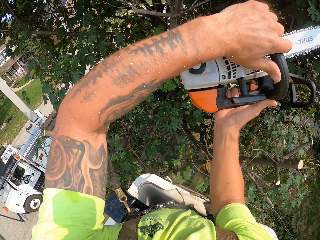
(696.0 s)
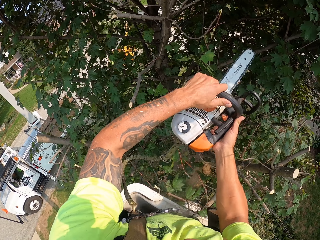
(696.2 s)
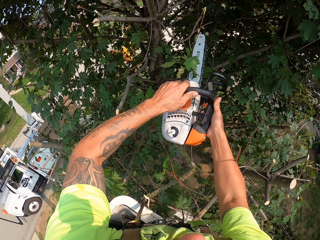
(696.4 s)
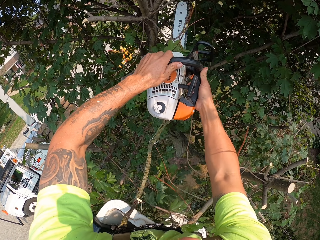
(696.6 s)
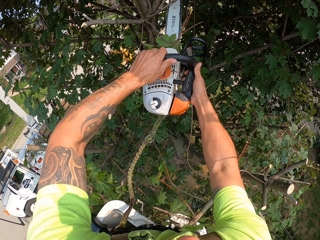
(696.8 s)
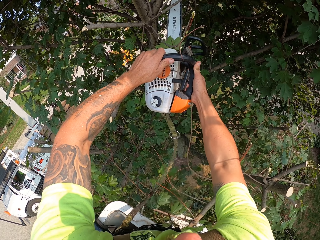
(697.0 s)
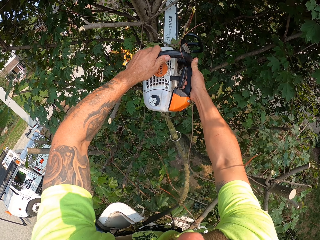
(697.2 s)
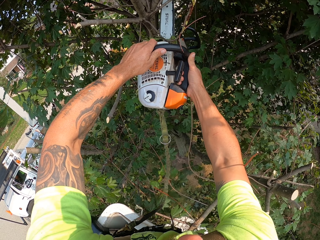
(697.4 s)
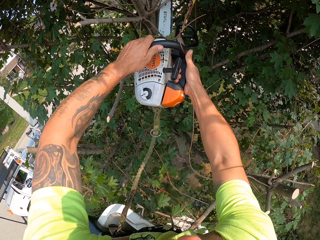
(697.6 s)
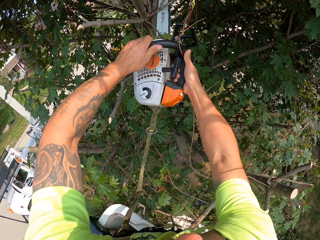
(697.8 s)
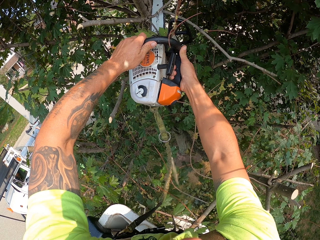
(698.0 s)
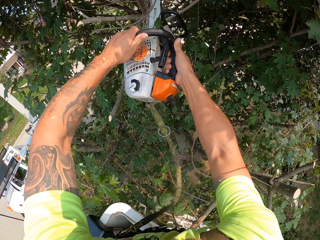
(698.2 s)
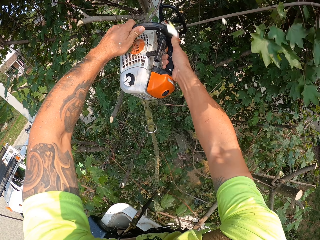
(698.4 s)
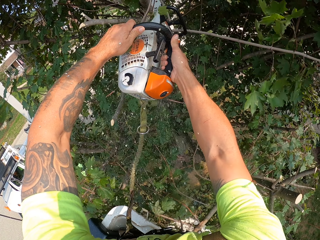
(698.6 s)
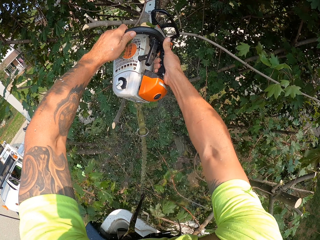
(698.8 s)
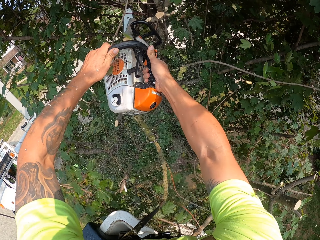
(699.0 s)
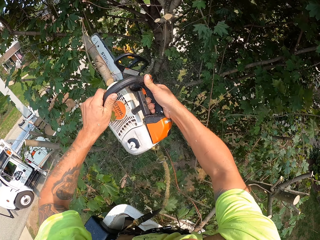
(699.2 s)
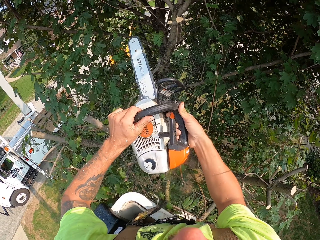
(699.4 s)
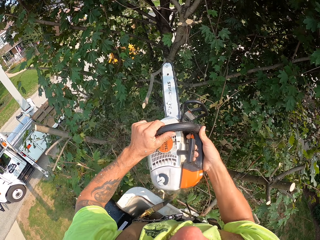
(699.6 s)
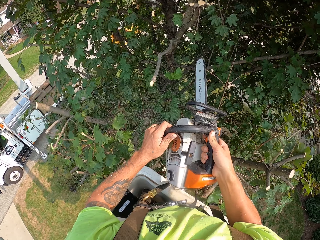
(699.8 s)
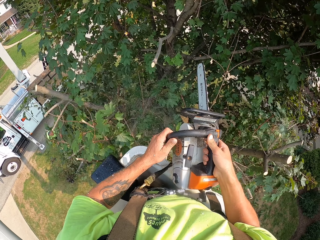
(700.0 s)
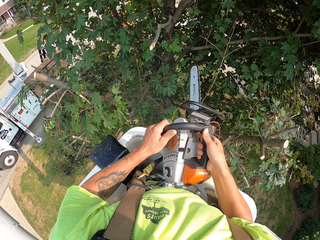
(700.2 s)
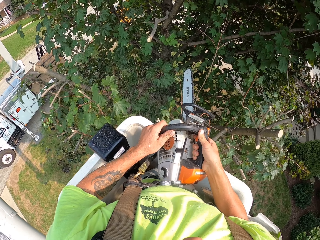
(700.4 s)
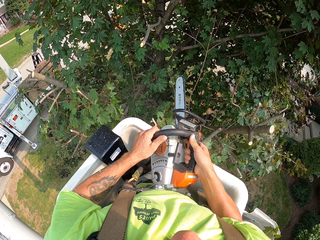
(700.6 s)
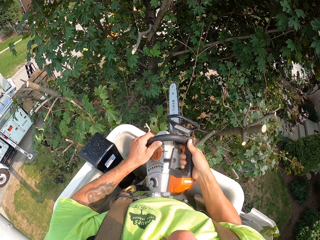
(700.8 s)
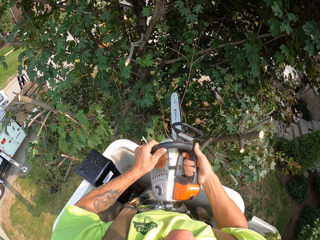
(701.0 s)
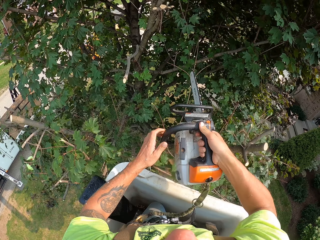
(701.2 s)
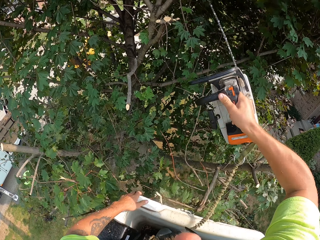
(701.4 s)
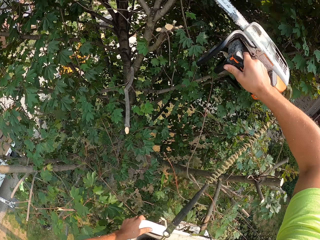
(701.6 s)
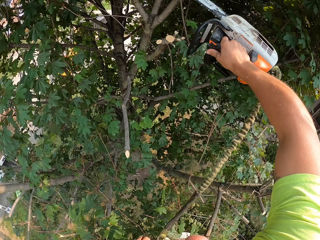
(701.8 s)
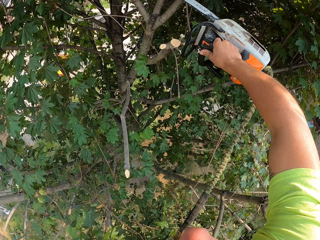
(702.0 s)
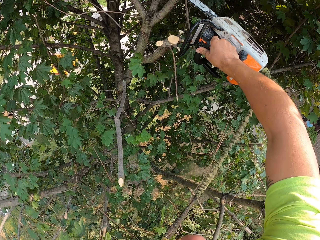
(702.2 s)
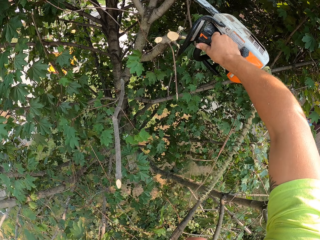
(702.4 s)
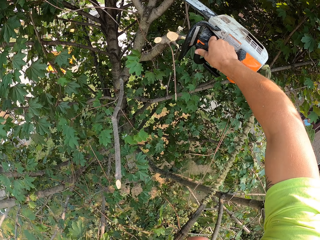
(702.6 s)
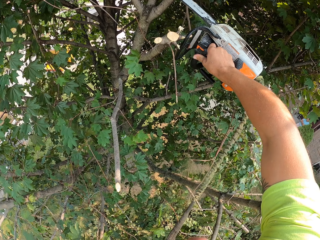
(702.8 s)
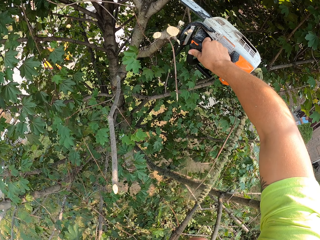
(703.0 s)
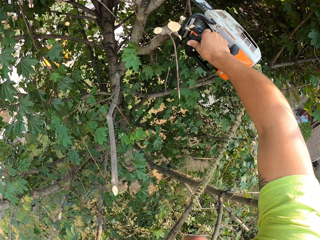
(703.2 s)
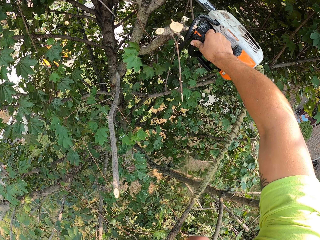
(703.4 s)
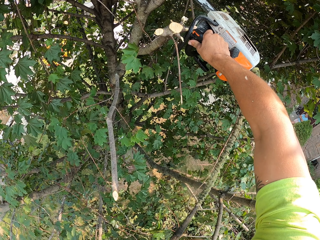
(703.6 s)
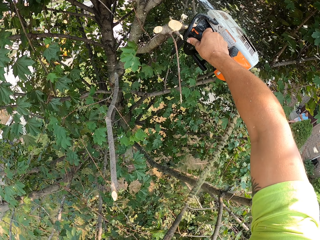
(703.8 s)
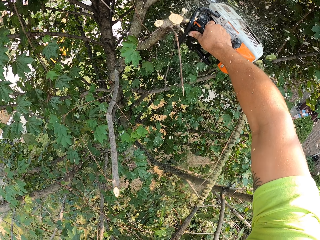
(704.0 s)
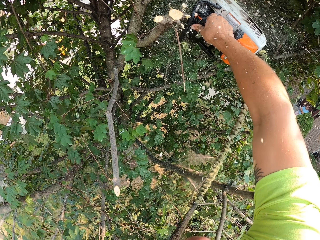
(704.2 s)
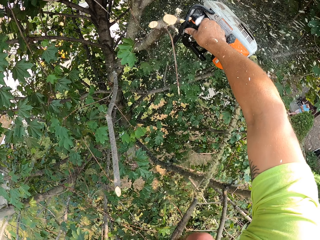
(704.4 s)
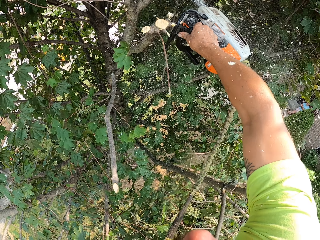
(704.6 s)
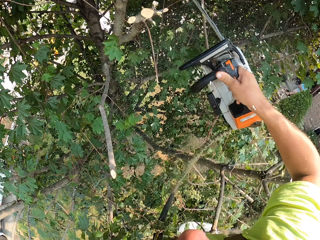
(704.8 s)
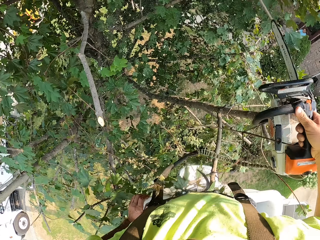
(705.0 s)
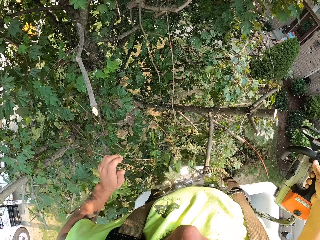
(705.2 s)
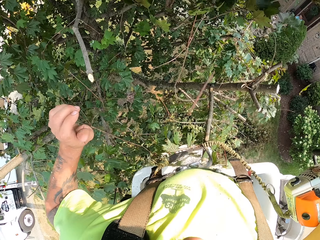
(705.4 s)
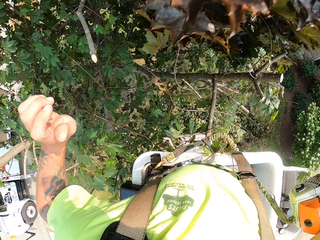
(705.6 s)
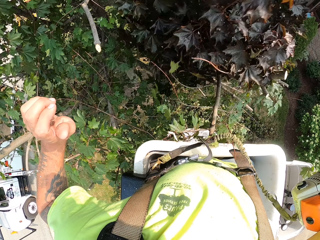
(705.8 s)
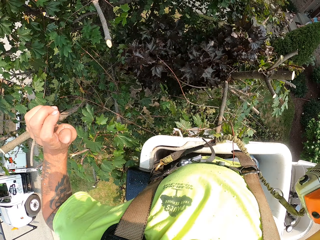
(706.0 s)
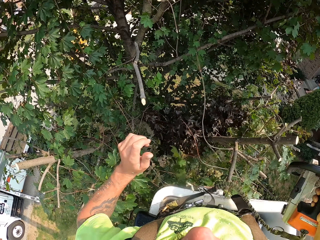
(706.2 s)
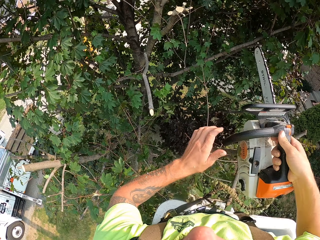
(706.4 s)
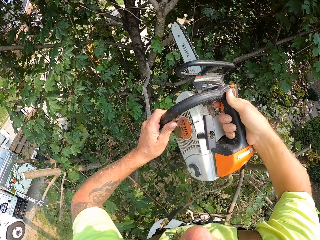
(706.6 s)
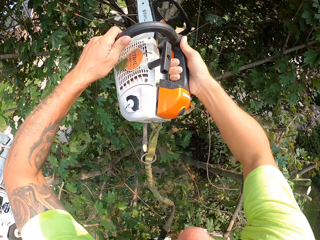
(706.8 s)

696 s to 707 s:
The camera wearer cuts the tree branch with the chainsaw. He holds the chainsaw. He cuts a branch of the tree with the chainsaw in his right hand.

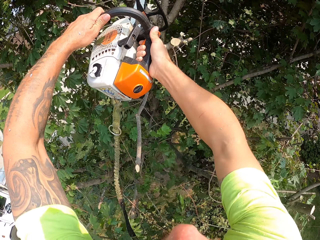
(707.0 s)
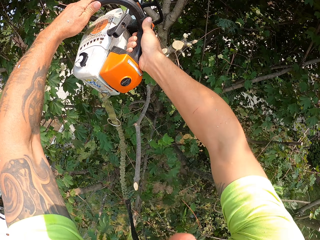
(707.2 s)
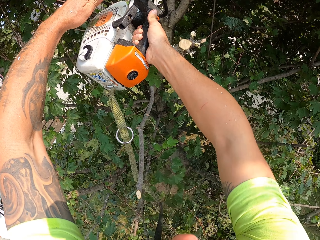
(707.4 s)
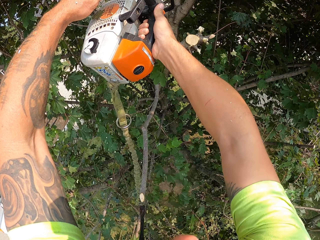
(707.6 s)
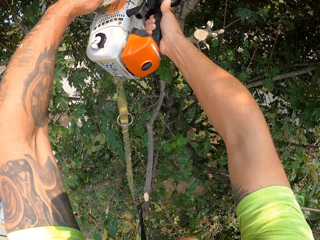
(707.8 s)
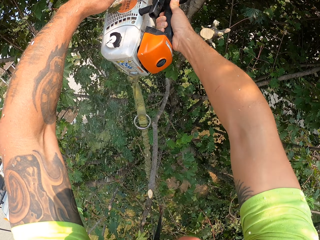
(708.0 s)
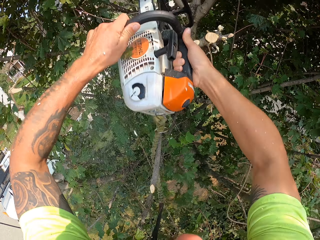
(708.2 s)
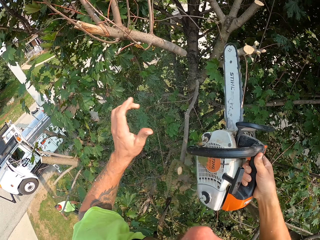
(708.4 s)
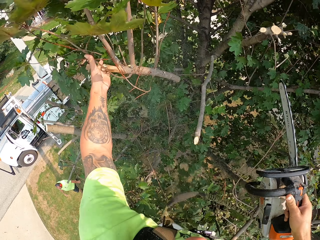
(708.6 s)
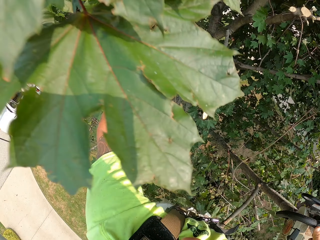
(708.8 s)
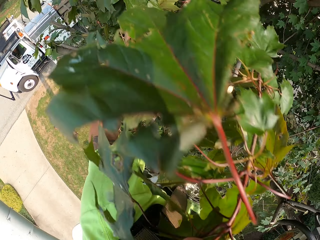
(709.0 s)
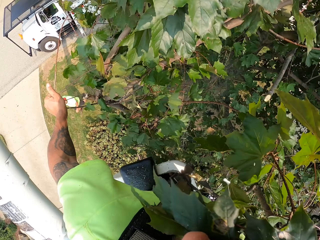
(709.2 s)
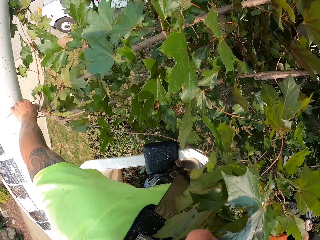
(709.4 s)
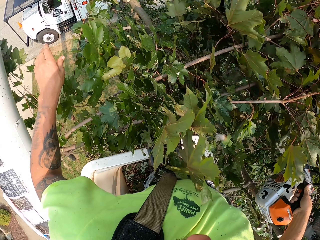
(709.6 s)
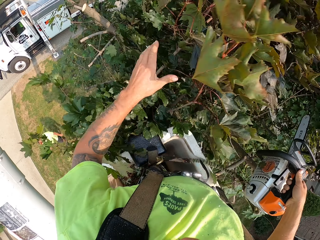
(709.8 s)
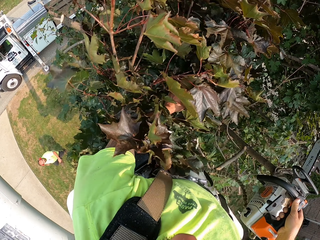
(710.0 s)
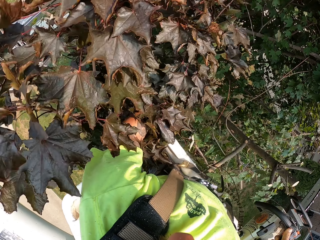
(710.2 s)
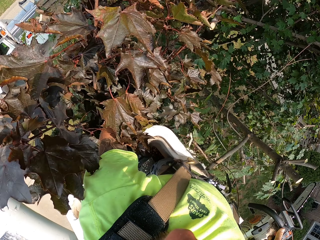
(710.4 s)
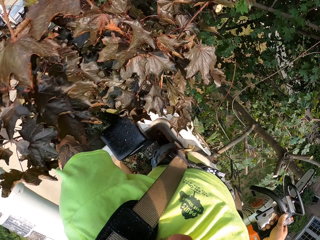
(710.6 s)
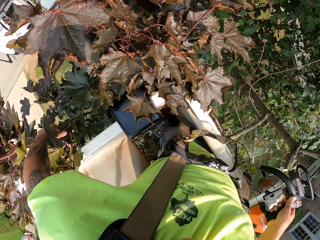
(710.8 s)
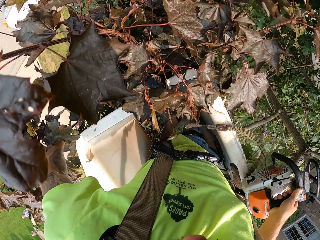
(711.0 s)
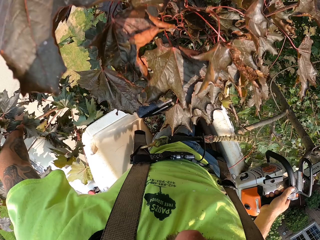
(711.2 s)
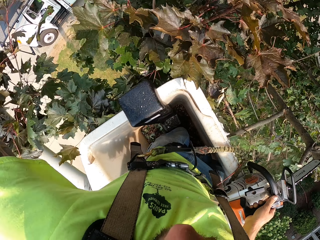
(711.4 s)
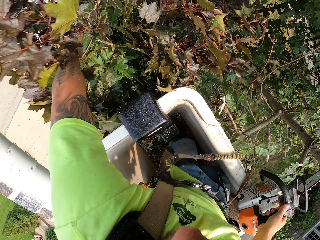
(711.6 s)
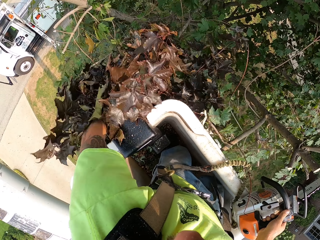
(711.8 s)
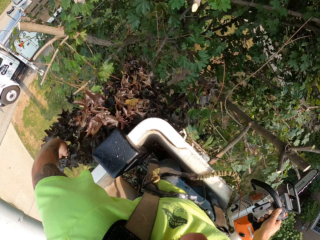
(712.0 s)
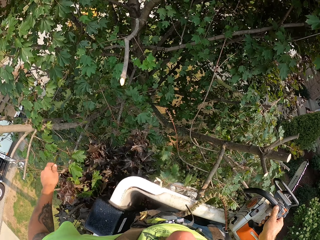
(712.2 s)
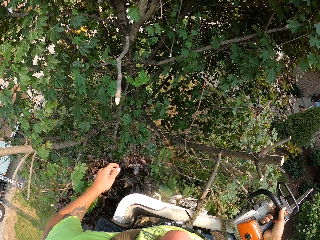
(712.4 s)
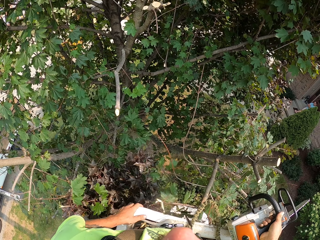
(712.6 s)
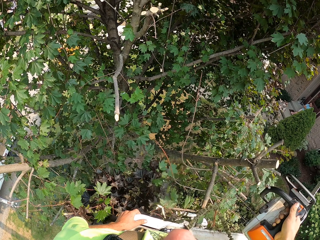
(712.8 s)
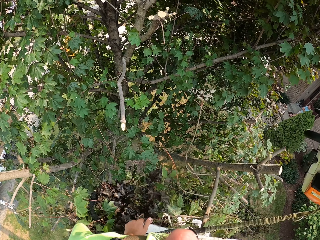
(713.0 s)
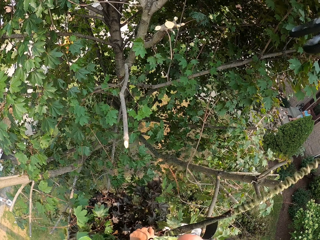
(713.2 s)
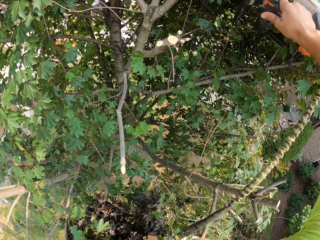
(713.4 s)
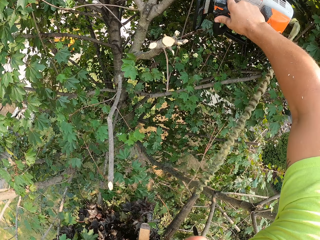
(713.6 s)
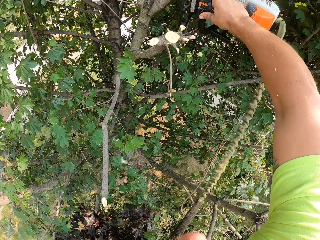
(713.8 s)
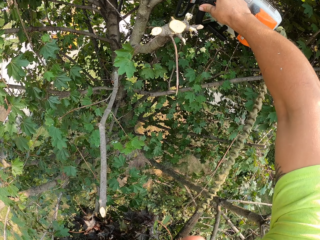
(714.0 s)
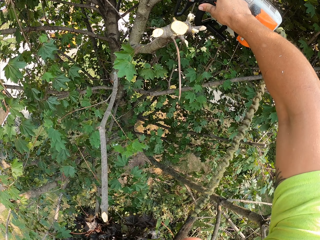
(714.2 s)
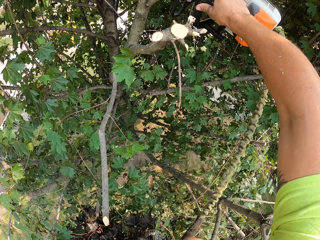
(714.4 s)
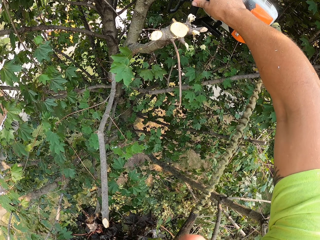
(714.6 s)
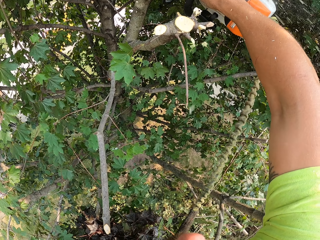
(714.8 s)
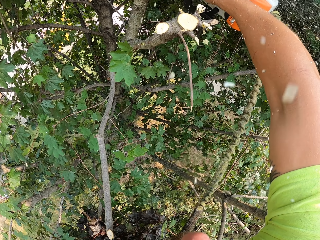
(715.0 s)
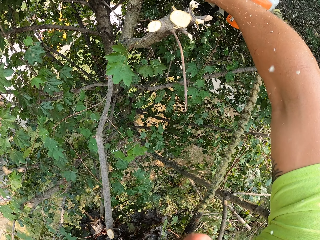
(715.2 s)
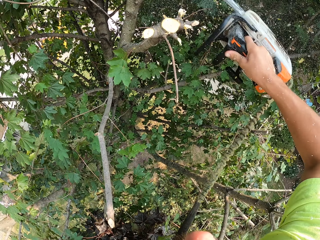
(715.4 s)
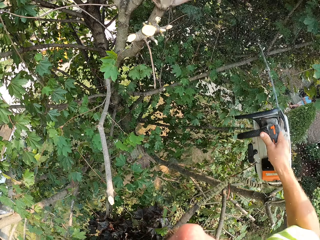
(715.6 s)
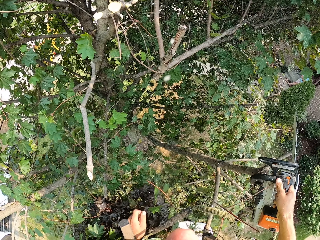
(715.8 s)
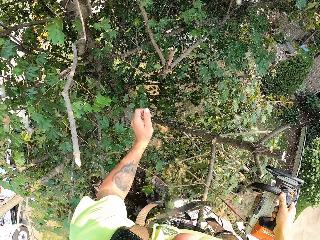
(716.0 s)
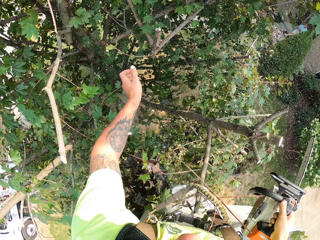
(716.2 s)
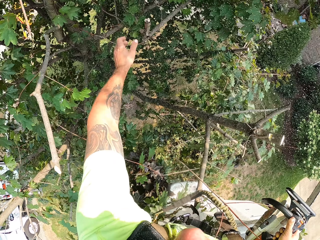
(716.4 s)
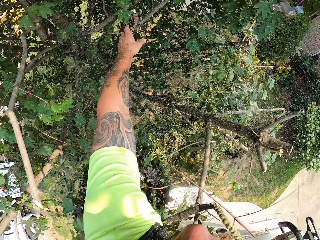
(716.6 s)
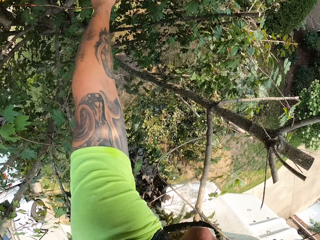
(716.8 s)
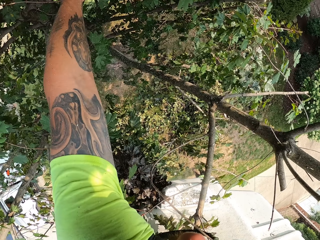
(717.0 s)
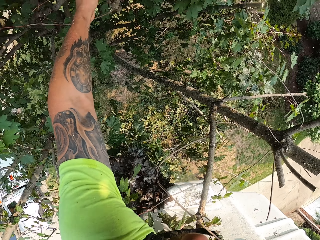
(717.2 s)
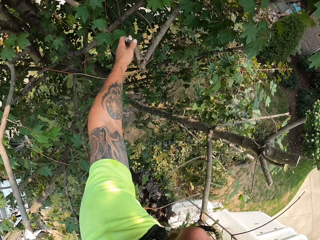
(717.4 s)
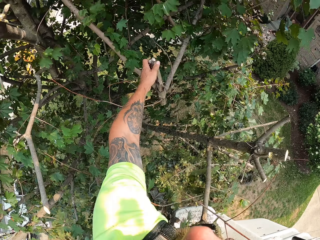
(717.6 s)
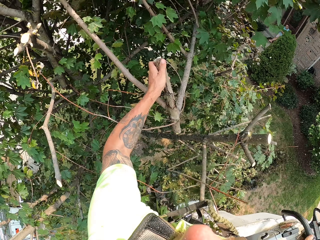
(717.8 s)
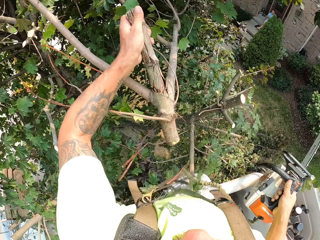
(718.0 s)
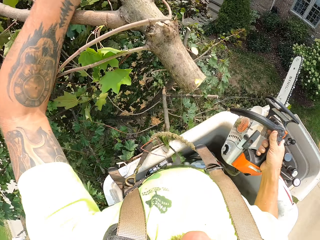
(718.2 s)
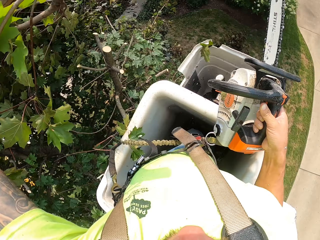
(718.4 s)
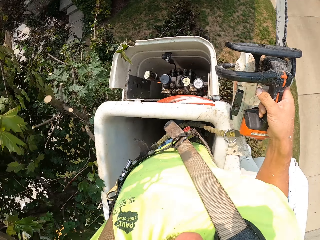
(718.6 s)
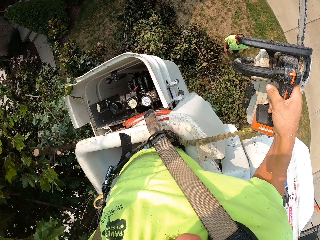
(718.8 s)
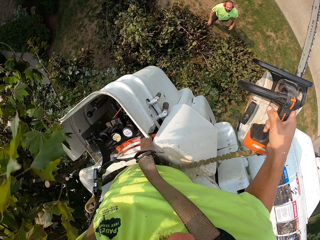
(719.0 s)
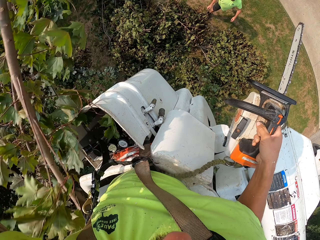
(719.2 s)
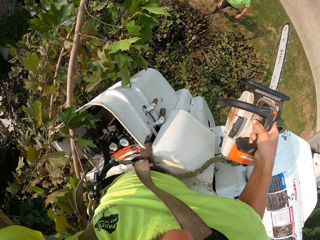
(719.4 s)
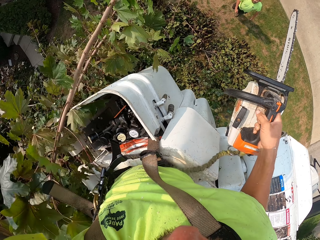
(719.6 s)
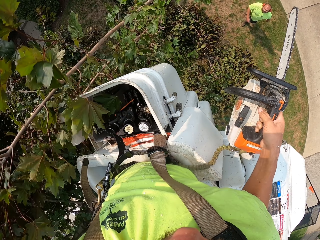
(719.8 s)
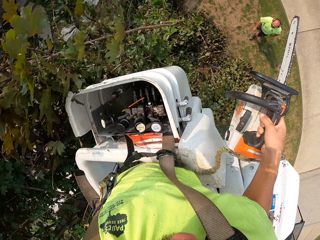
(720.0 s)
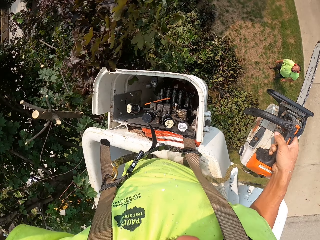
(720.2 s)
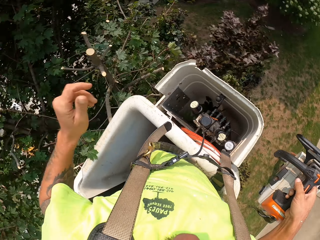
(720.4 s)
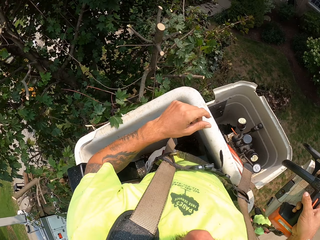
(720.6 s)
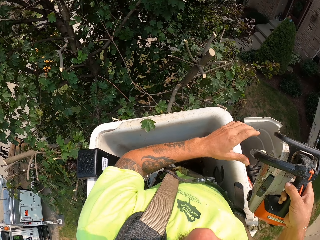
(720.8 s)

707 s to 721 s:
The camera wearer cuts a branch of the tree with the chainsaw in both hands. He holds the tree branch and throws the tree branch. He cuts a branch of the tree with the chainsaw in his right hand. He holds the tree branch. He picks the branch of the tree with his left hand. He throws the branch of the tree to the ground with his left hand.
